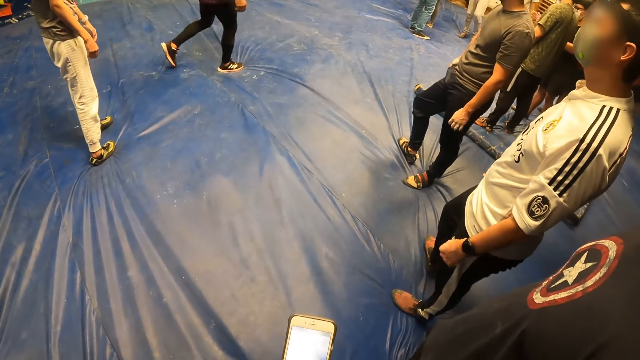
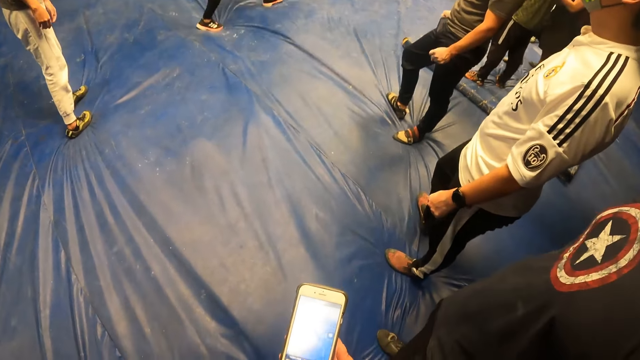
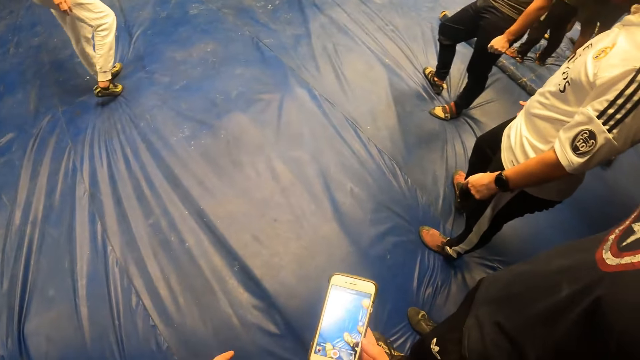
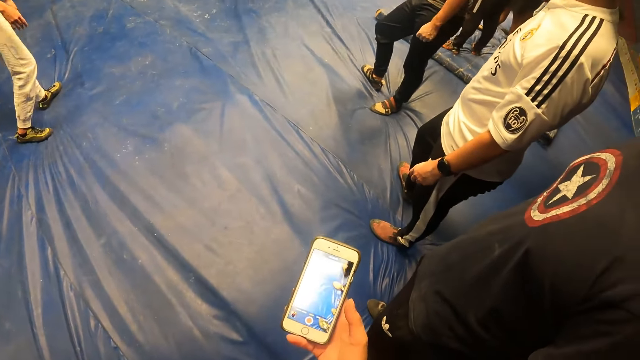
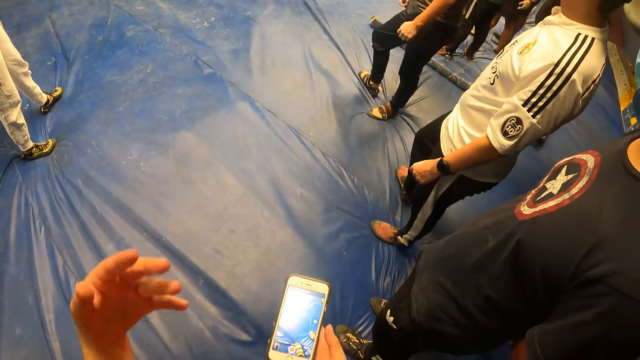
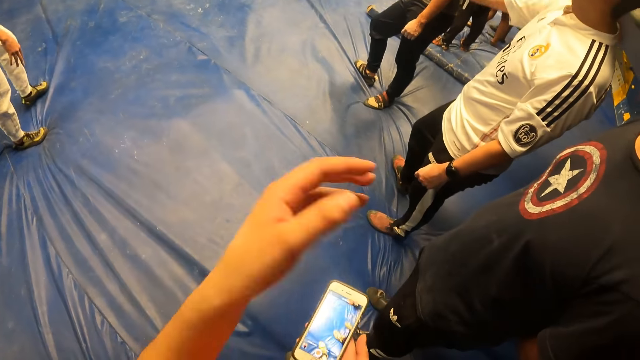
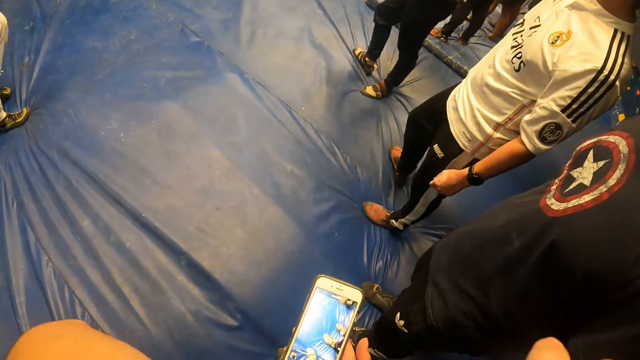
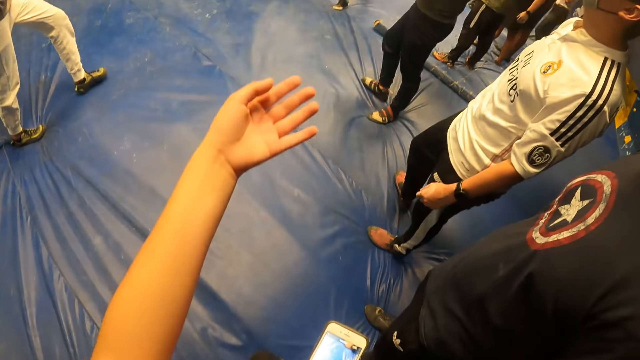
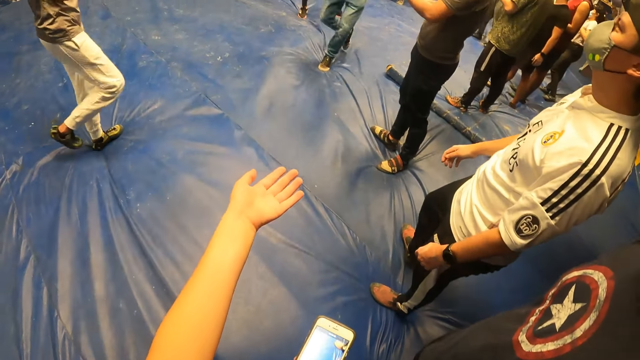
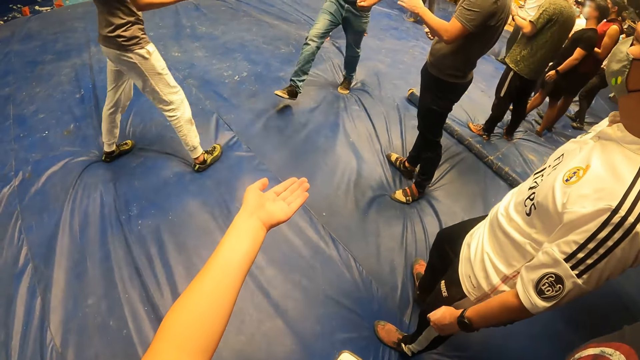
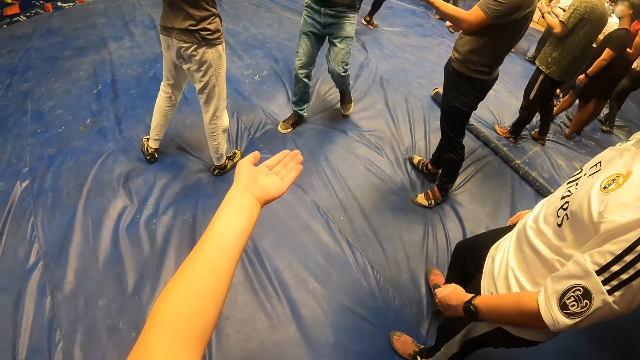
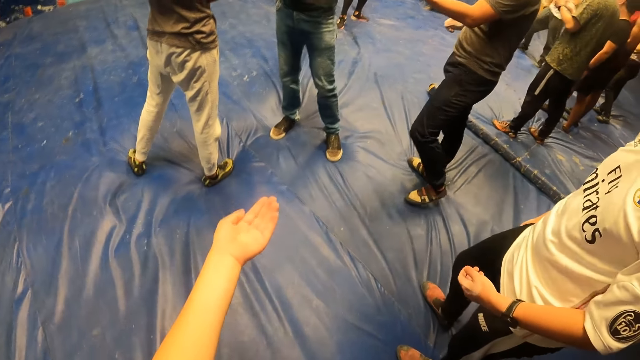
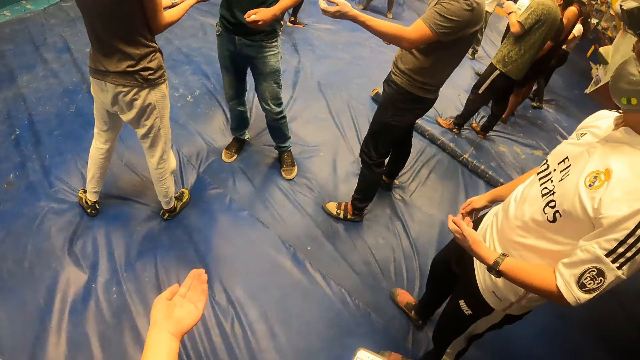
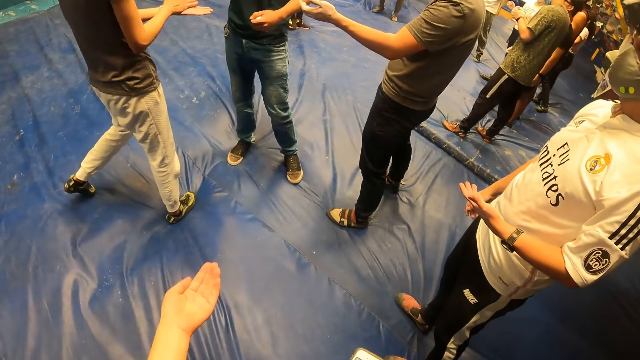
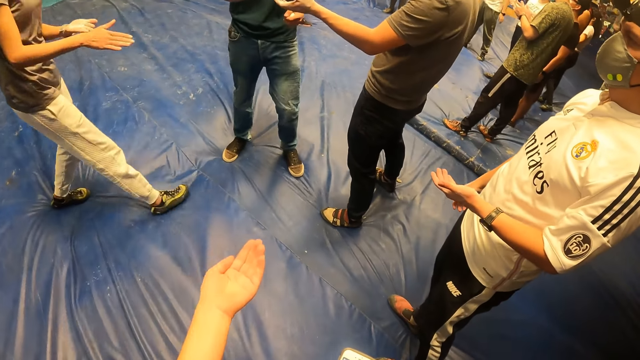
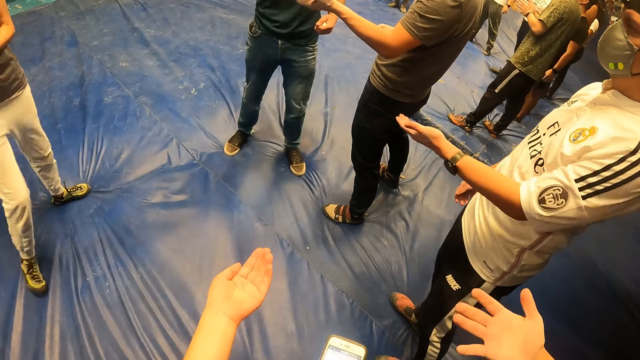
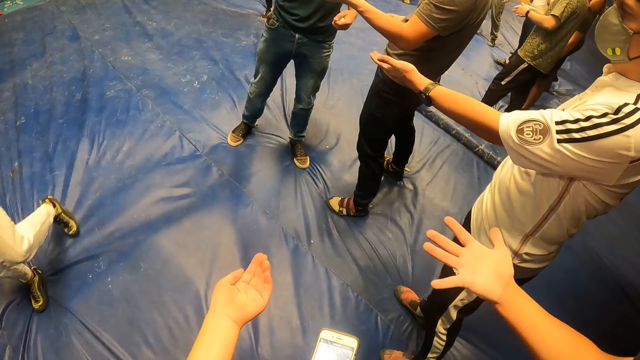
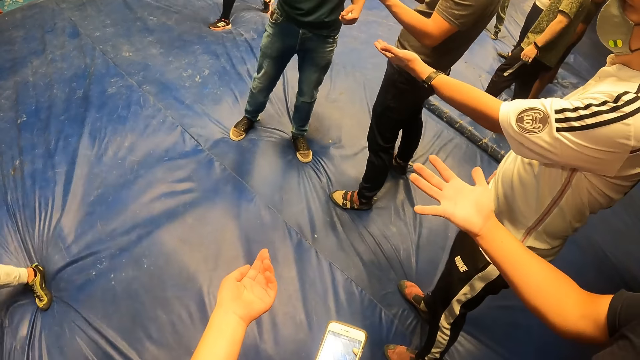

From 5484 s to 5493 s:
The camera wearer holds a phone and stretches their left hand towards a man. They lift their hand. They hold the phone and stretch their left hand towards the man.

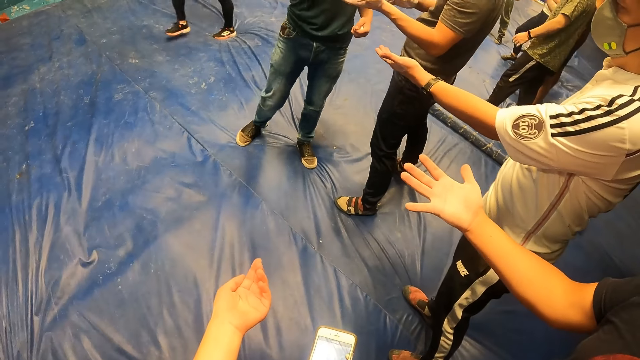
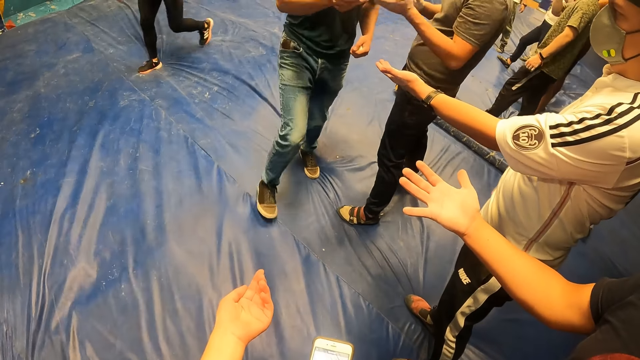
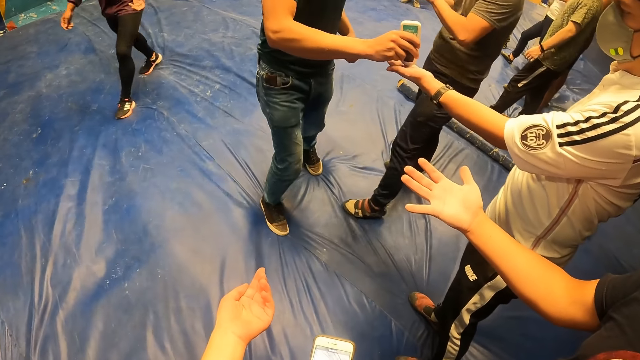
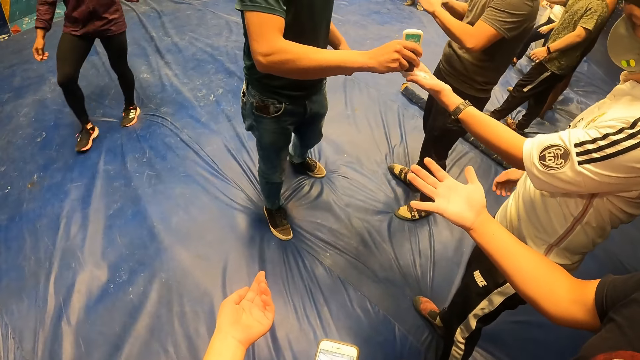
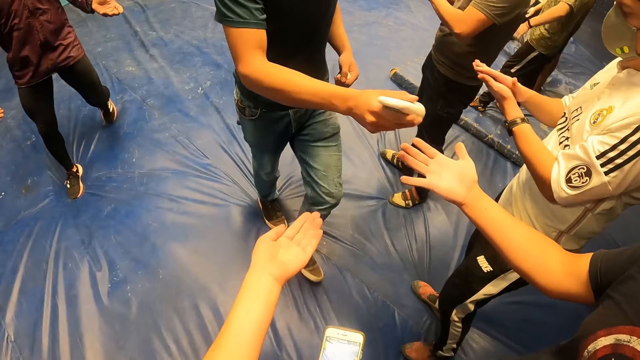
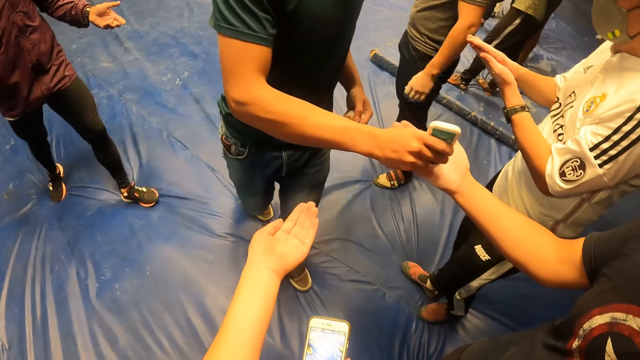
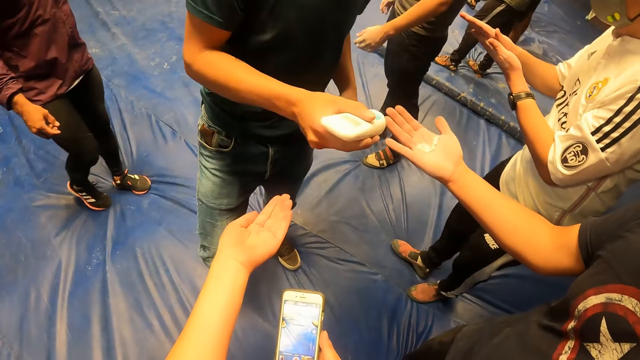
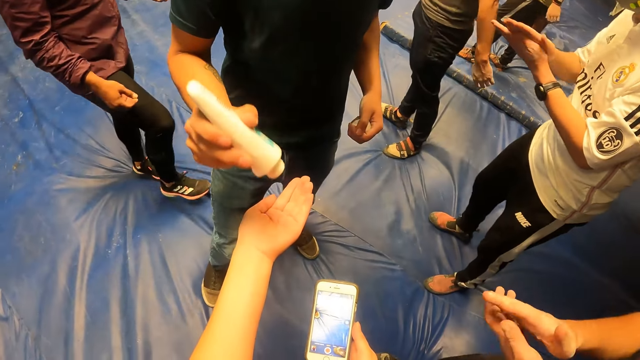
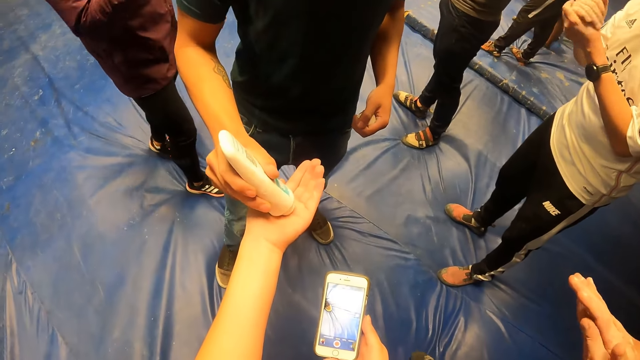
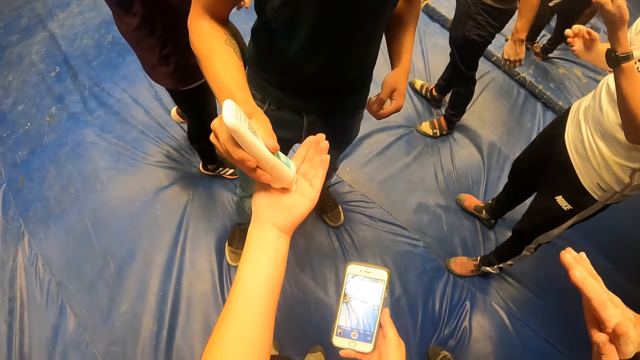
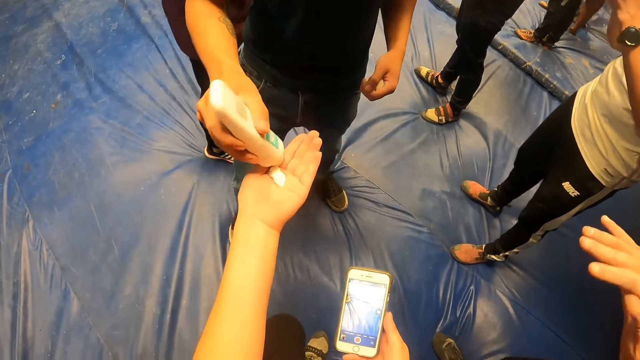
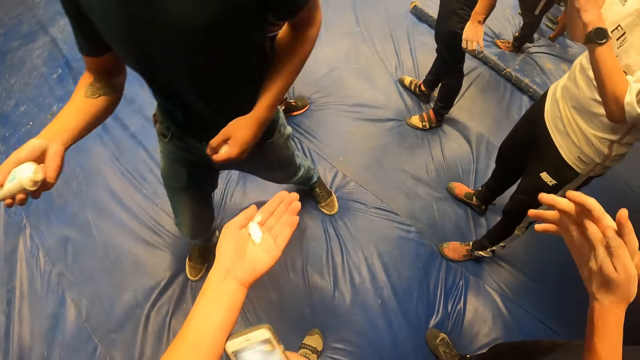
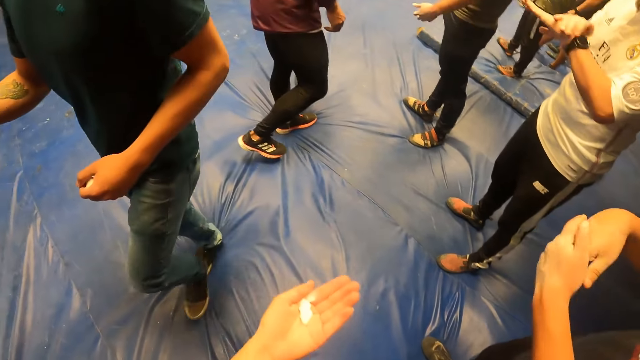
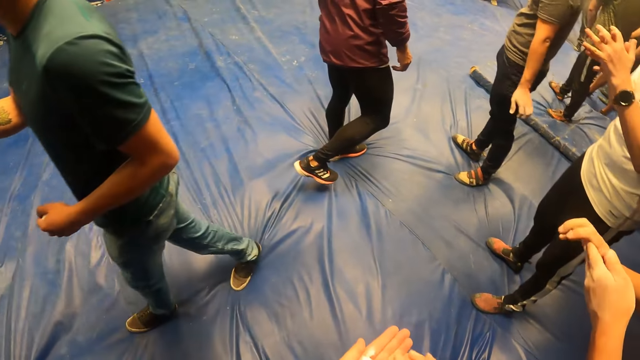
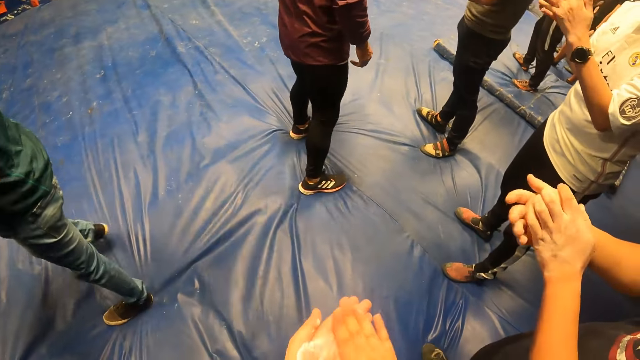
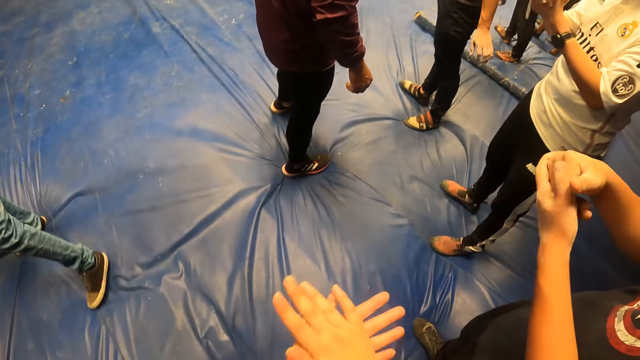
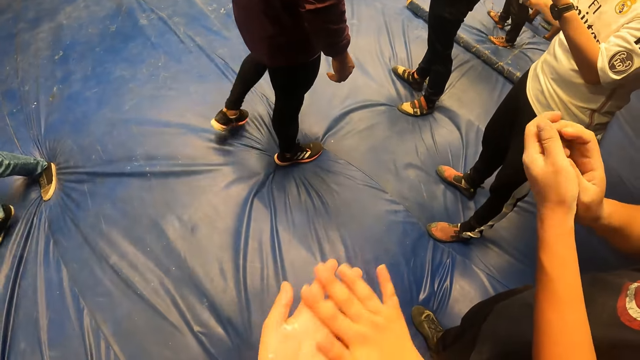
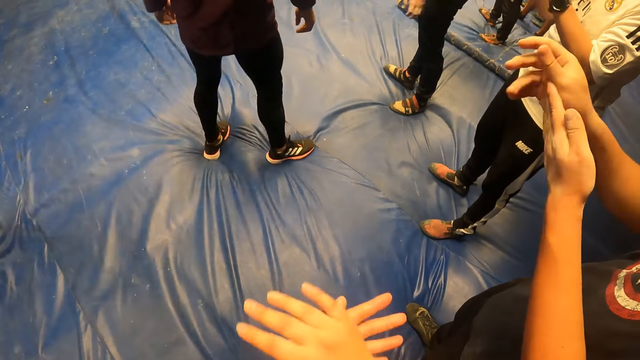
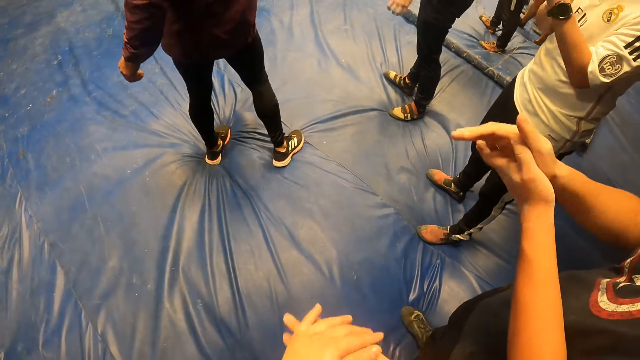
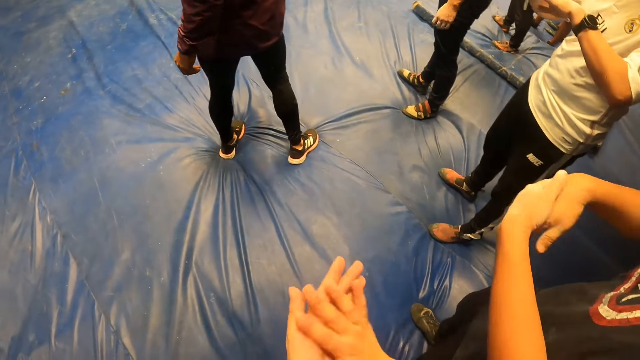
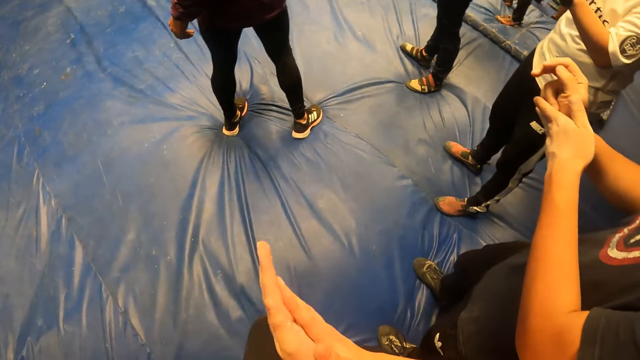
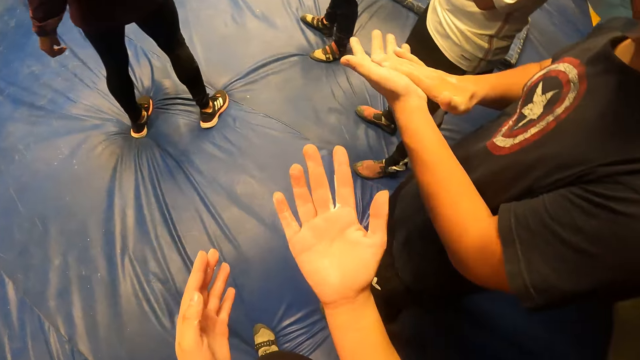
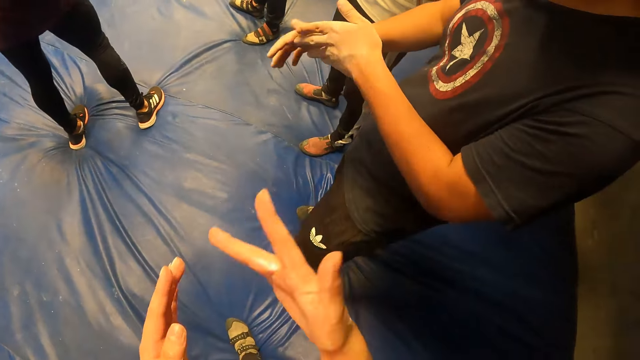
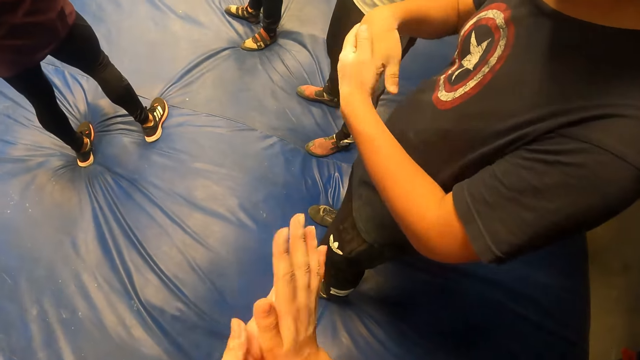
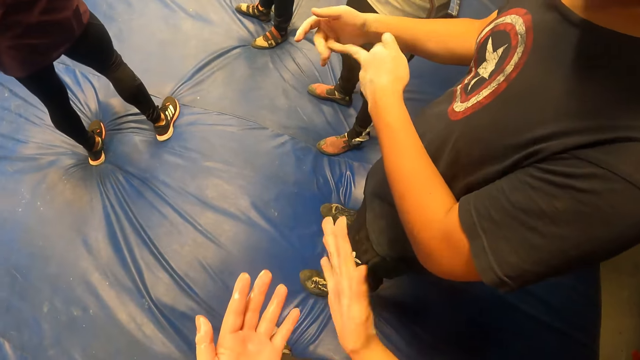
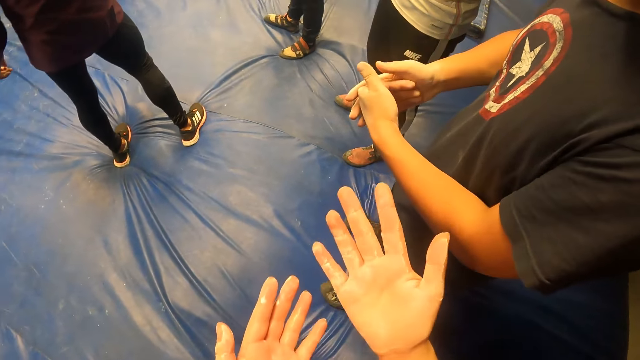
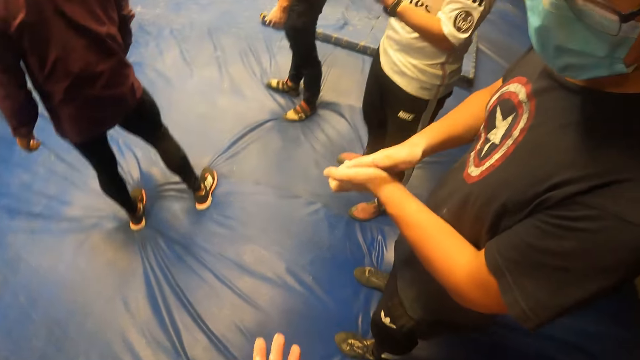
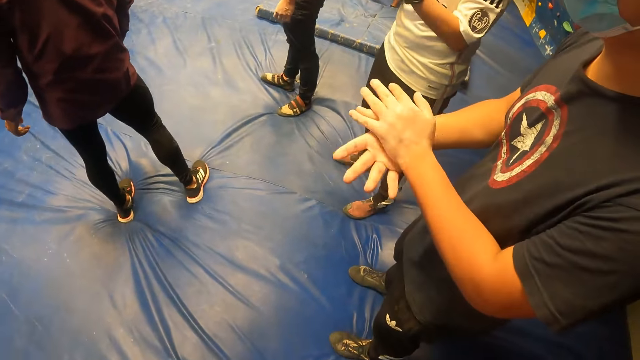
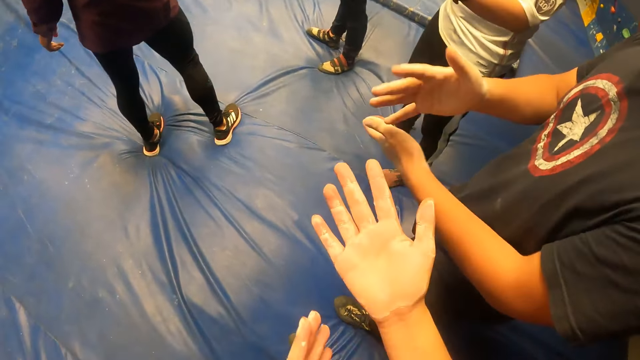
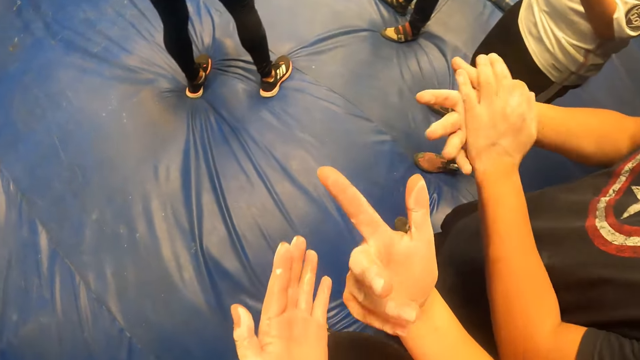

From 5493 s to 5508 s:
A man pours powder from a bottle on the right hand of another man. The first man pours powder from the bottle on the left hand of the camera wearer. The other man rubs both hands together. The camera wearer rubs both hands together. He smears the powder in his hands.
